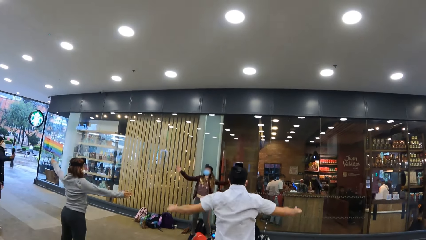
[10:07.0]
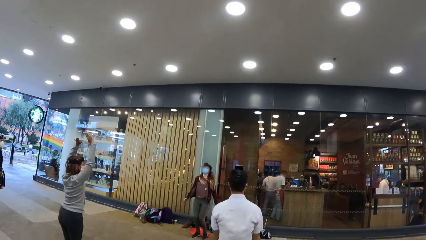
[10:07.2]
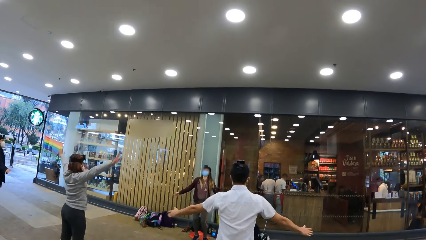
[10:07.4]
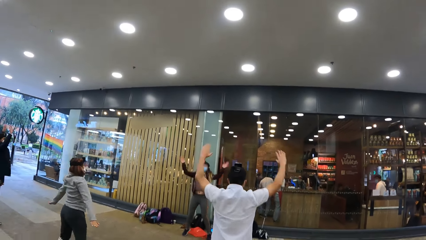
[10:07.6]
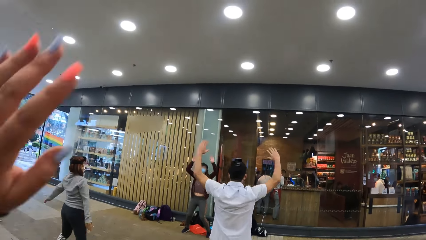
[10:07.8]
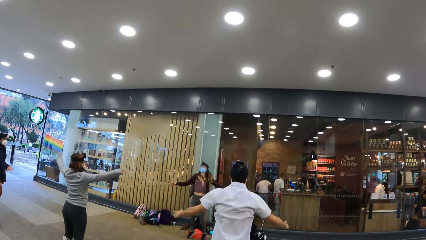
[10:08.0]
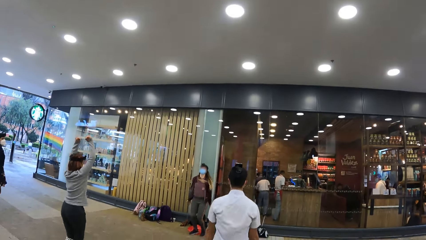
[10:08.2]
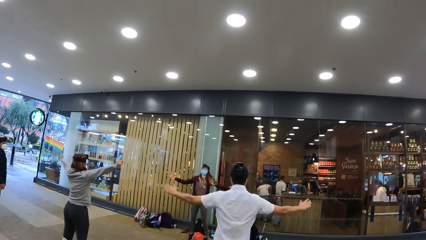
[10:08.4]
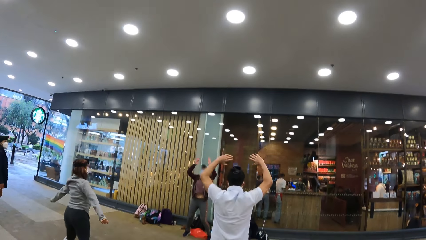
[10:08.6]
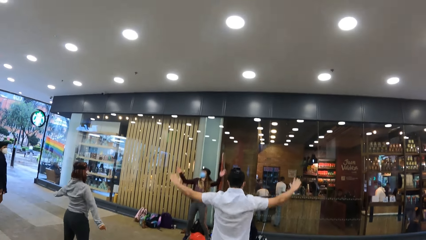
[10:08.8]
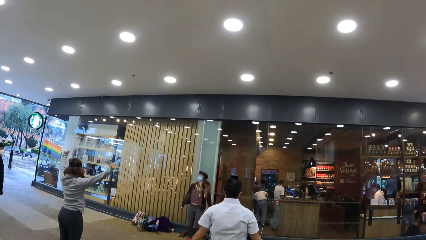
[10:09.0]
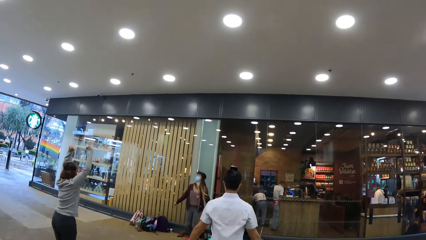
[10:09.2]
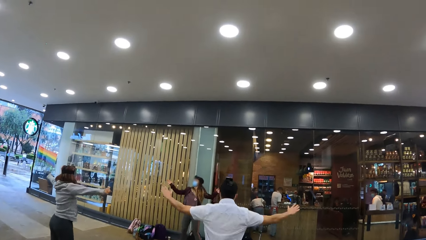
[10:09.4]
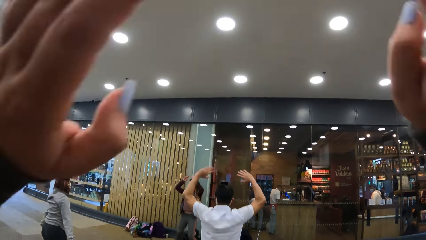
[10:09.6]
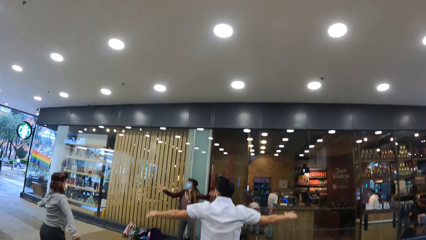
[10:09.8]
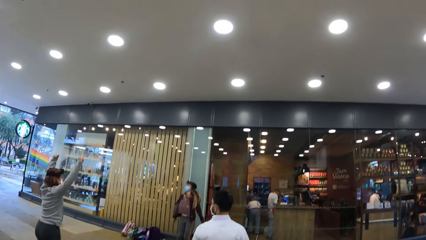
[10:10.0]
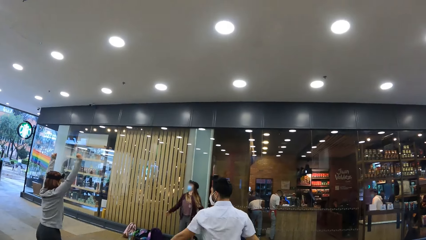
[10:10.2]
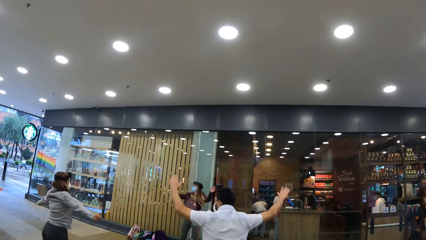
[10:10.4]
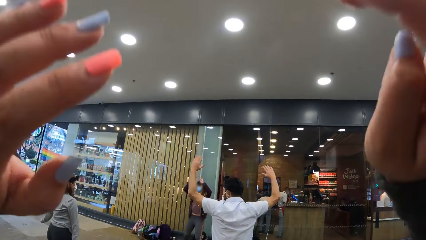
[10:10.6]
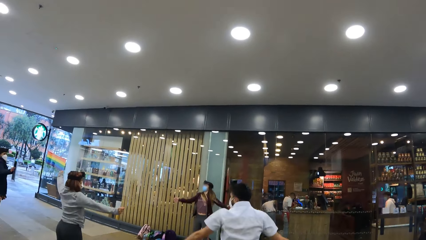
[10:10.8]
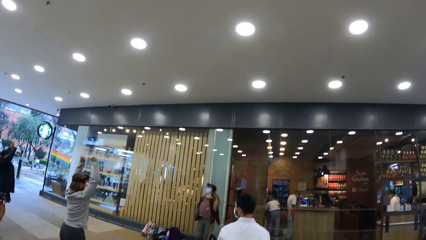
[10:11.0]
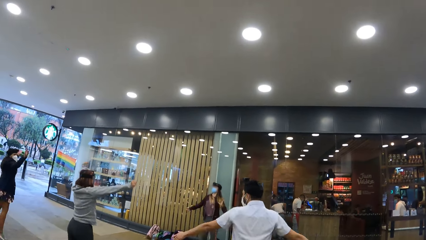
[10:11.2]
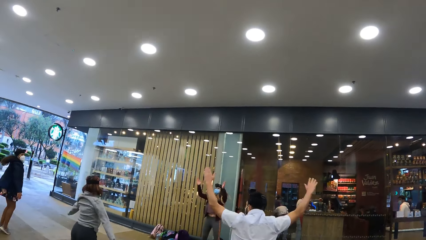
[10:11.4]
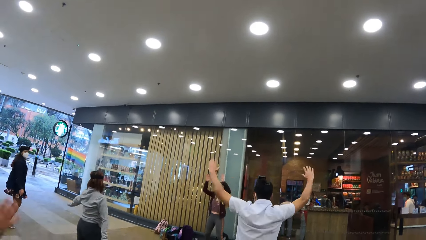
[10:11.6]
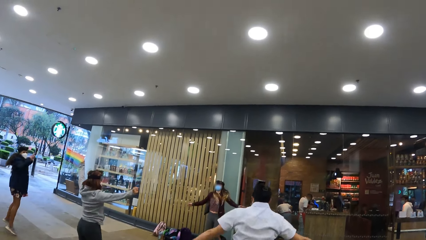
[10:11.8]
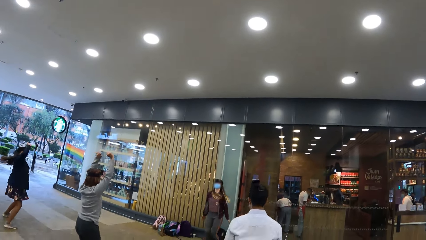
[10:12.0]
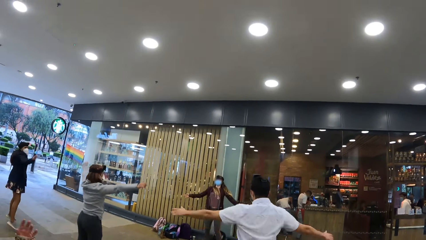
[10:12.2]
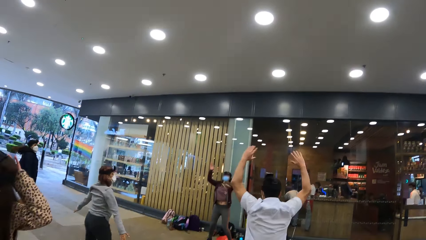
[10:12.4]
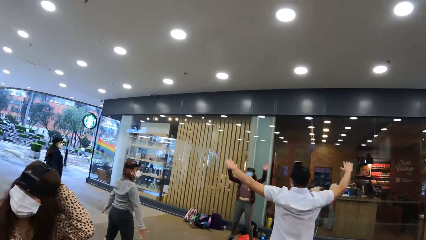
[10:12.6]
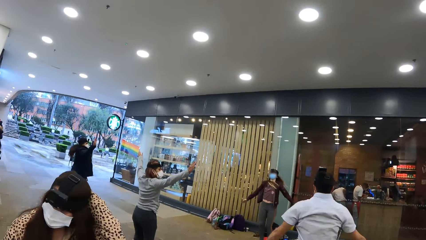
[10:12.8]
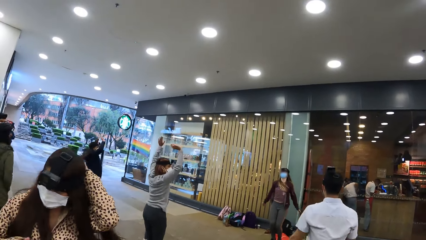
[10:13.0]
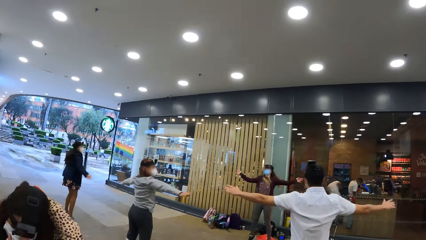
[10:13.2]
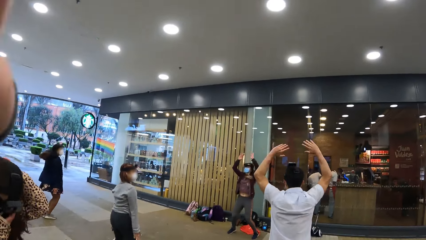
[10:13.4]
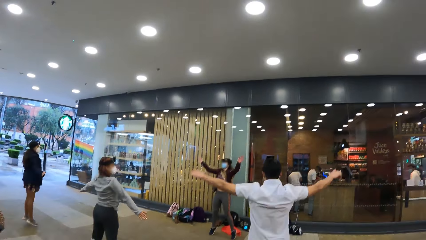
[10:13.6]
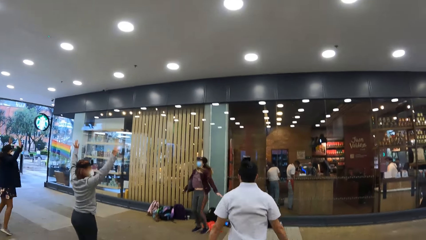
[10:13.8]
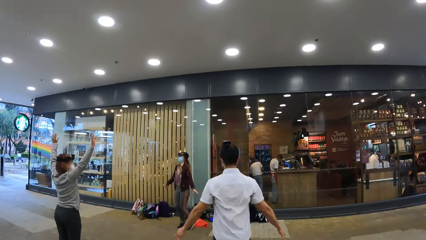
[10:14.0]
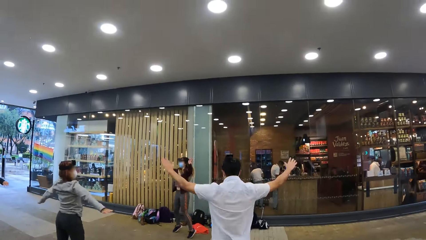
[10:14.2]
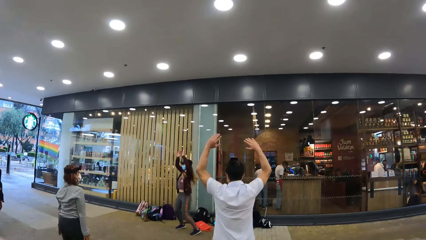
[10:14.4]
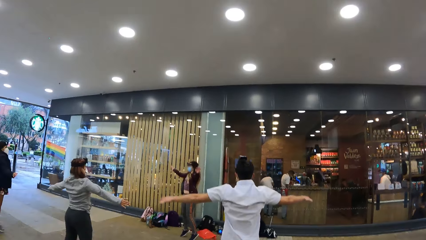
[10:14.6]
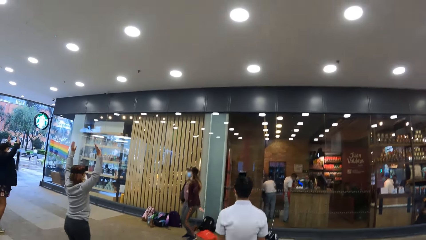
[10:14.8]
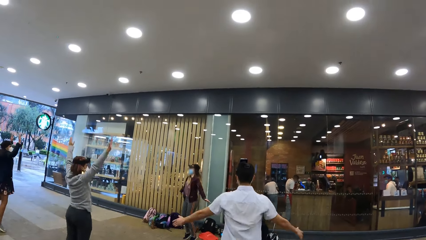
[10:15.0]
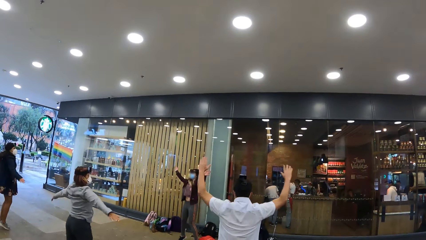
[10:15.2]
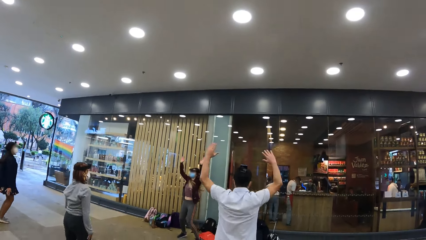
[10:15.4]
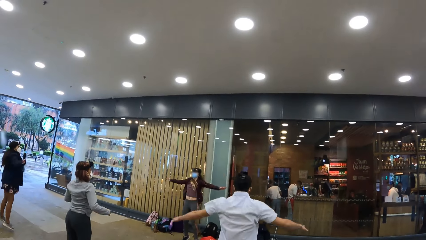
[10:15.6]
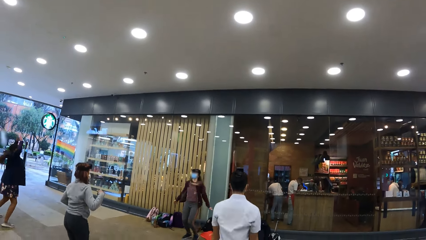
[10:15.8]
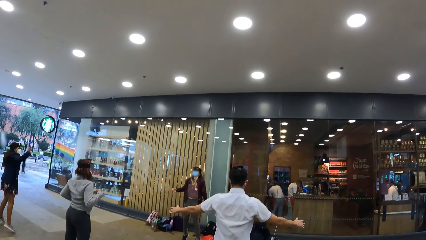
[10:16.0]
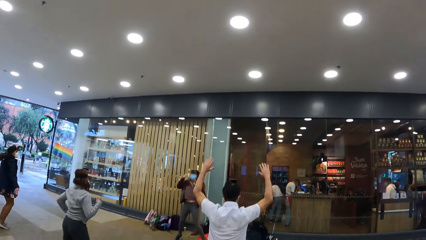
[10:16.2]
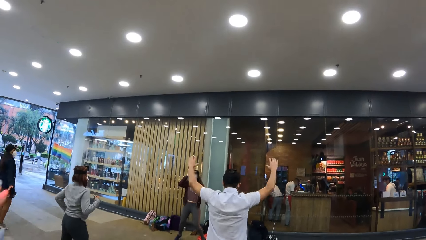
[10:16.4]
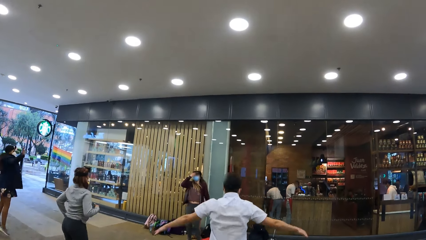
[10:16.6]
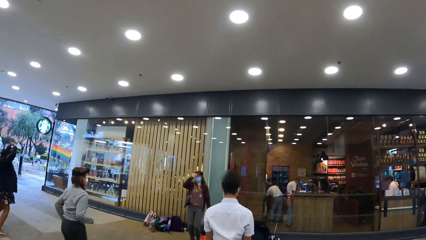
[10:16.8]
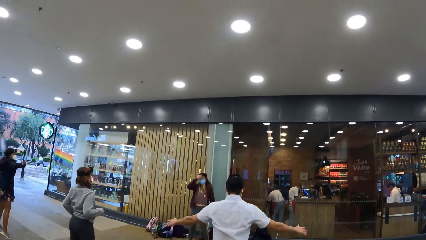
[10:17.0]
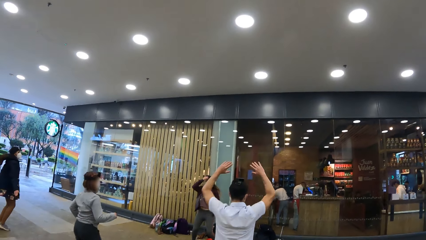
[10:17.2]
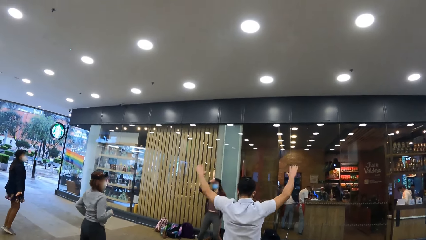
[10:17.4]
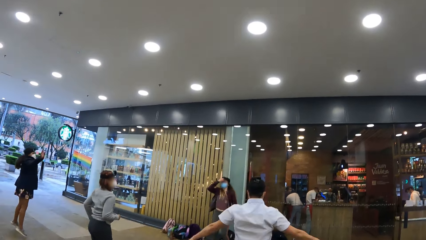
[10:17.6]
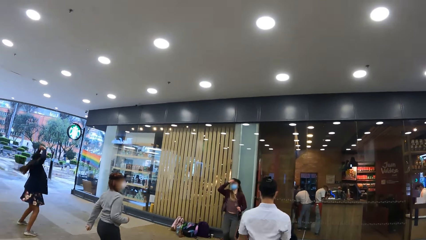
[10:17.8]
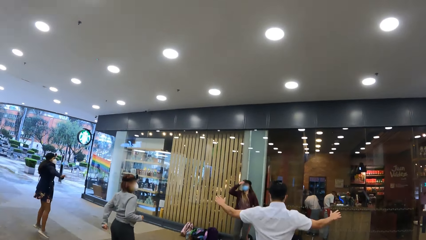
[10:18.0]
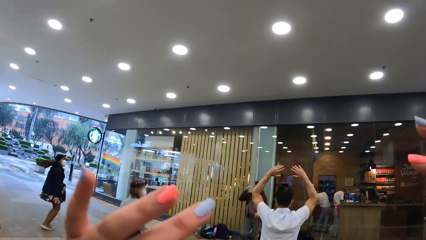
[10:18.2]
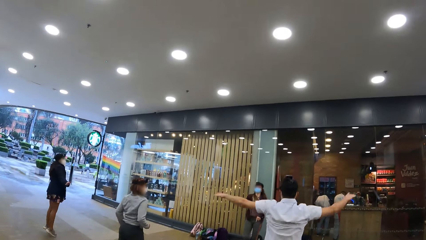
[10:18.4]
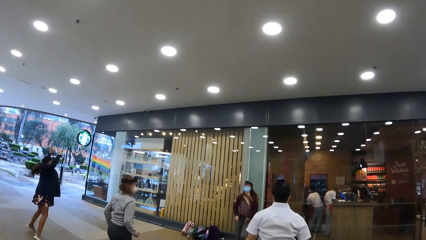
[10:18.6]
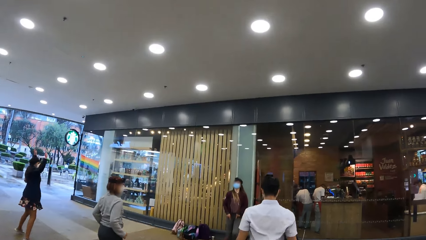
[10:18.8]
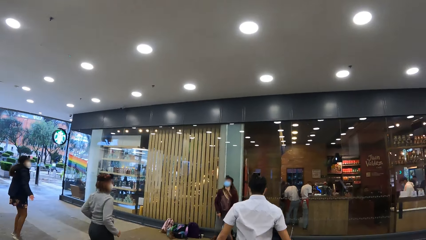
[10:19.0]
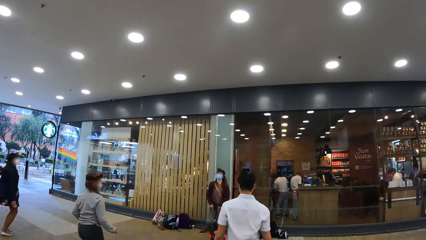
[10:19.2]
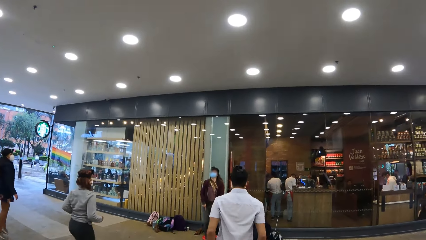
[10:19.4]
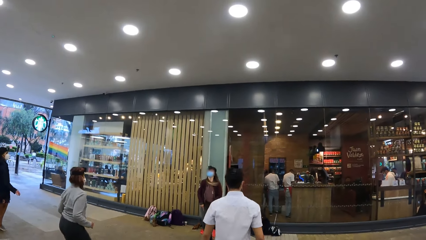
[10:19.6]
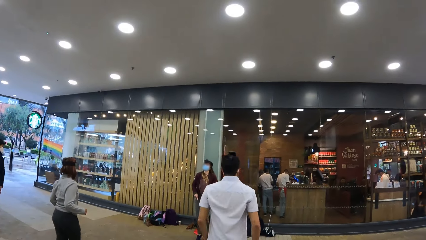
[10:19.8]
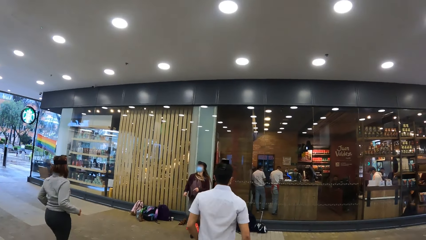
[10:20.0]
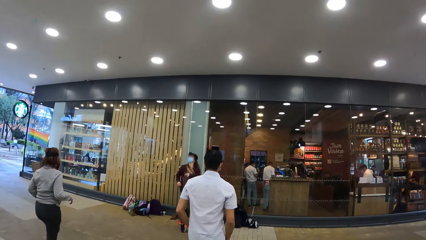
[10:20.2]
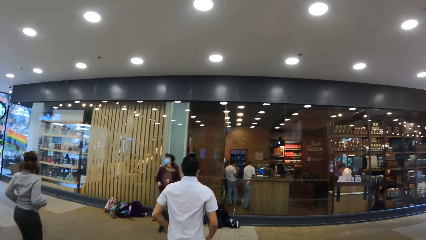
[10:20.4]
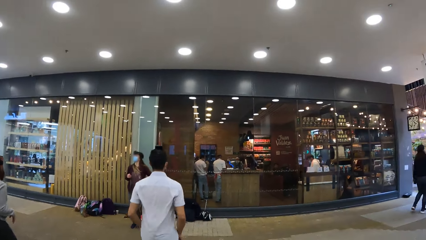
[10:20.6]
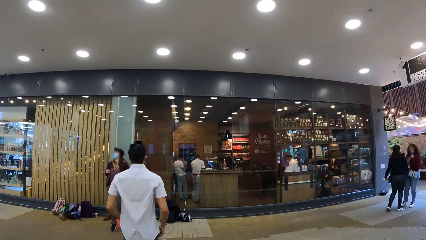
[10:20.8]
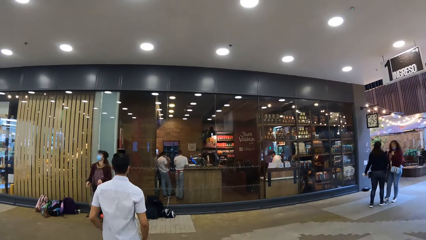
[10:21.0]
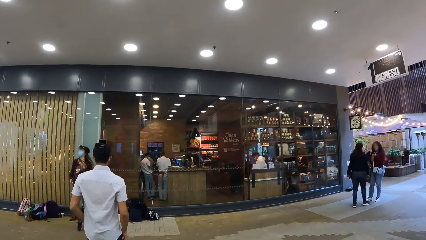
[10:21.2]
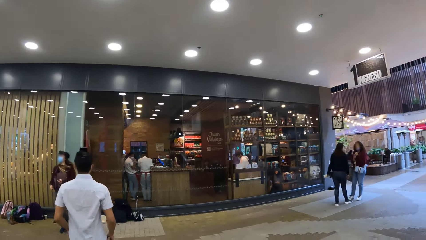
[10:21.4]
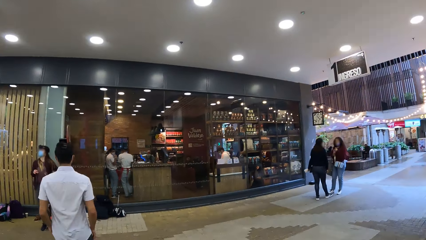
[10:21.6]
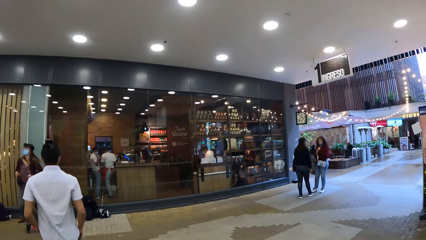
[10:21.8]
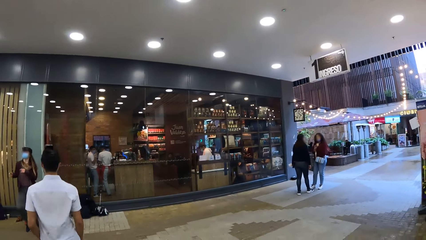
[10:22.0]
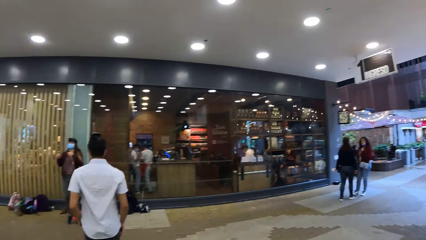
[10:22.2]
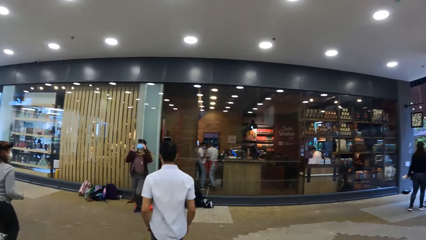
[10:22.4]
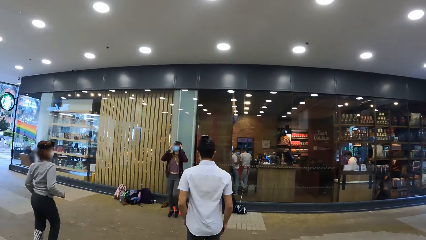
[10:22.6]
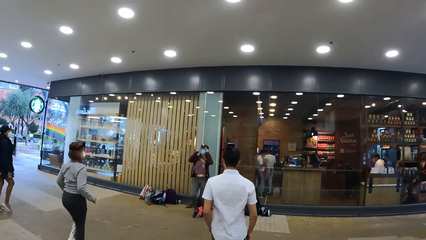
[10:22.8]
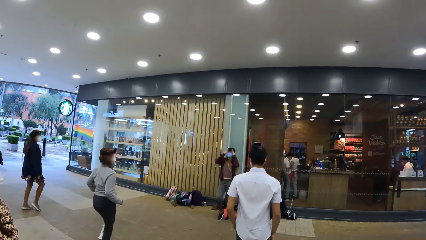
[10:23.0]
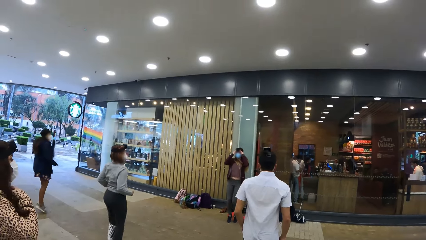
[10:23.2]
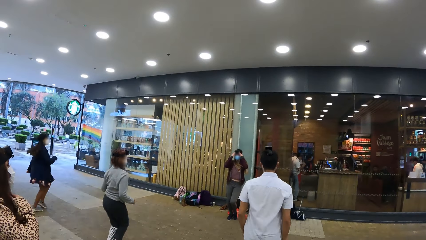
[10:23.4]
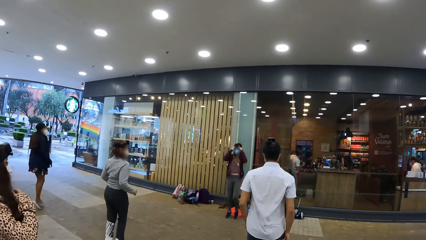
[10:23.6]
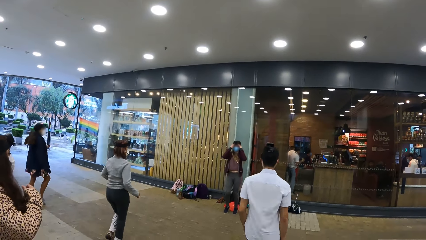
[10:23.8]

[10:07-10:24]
The camera wearer moves around both hands. They move around the left hand. They move around both hands. They move around the left hand. The woman dances. The camera wearer looks around. They move around the left hand. They look around. They move around the left hand. They look around.
